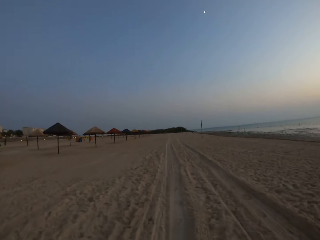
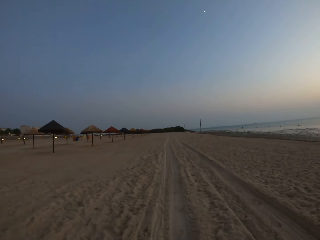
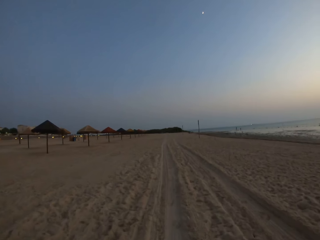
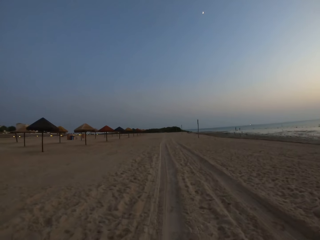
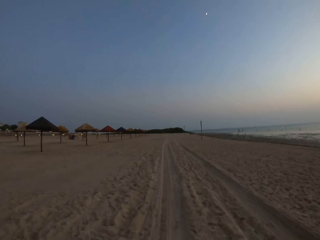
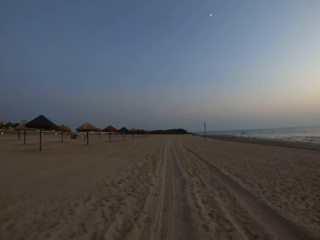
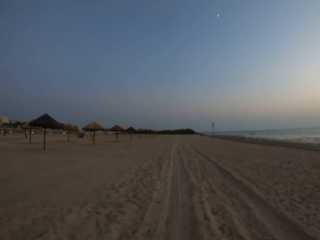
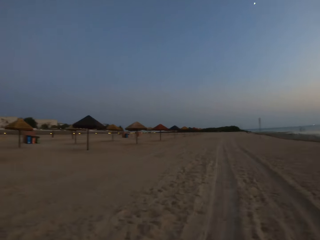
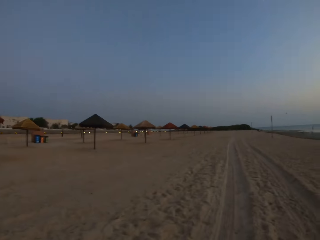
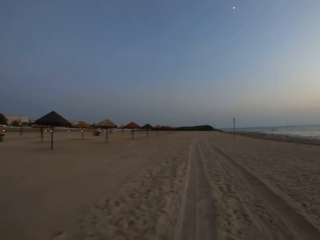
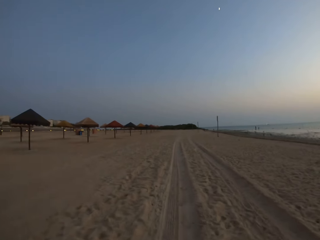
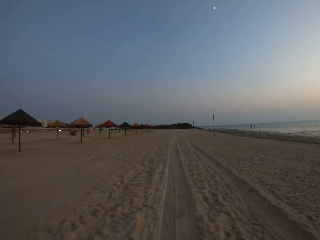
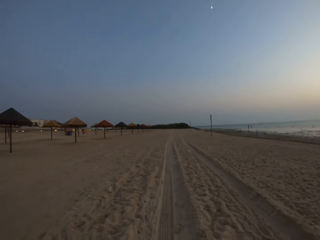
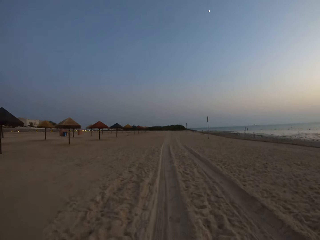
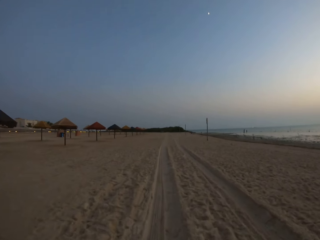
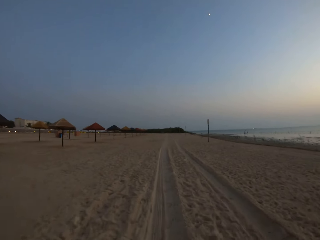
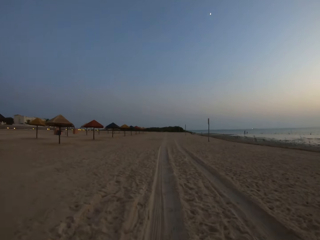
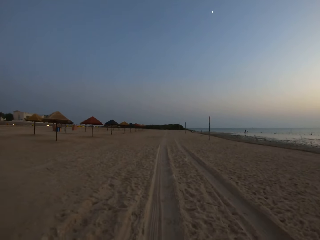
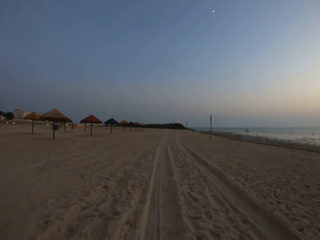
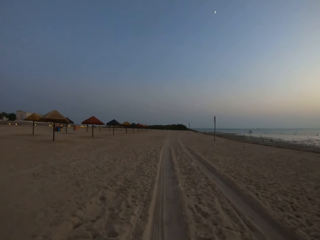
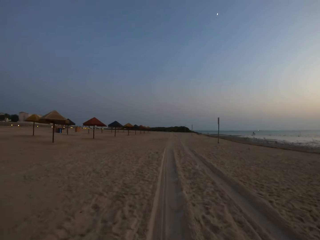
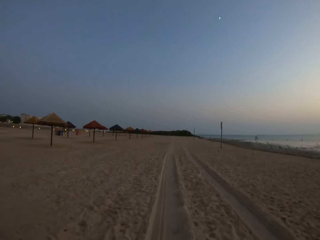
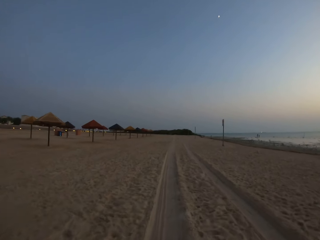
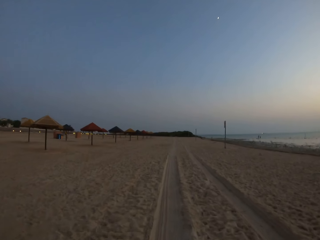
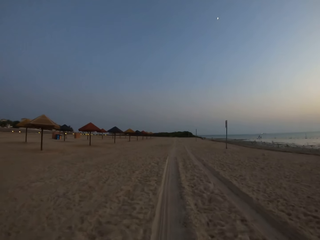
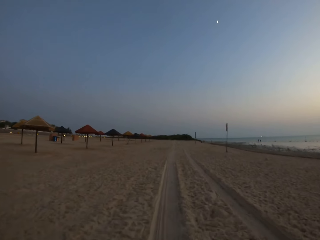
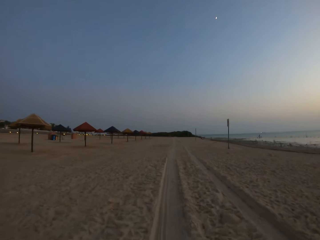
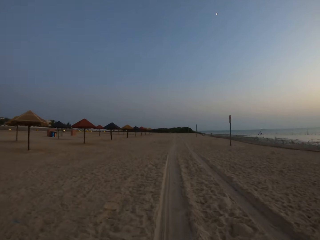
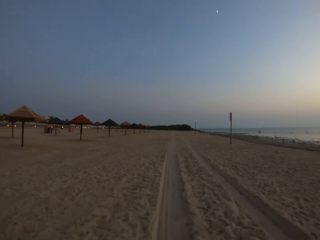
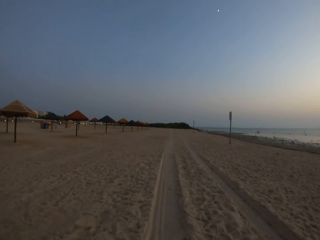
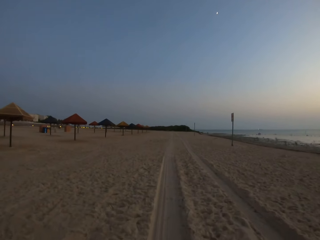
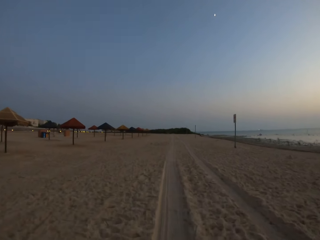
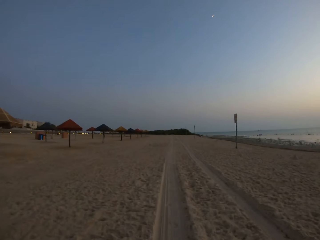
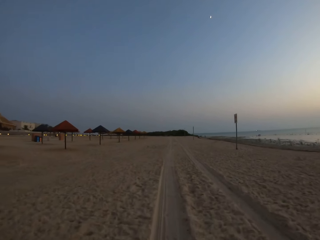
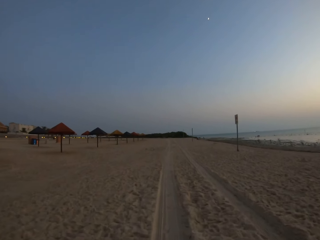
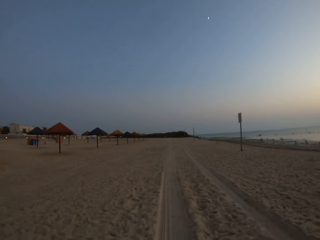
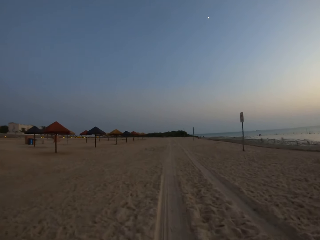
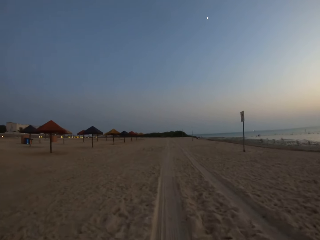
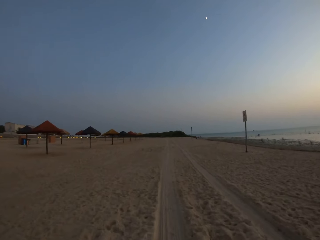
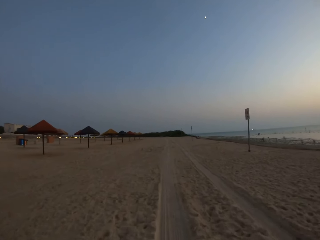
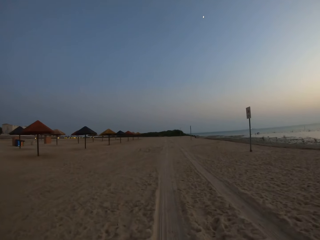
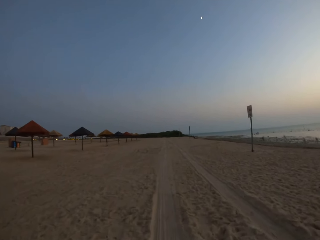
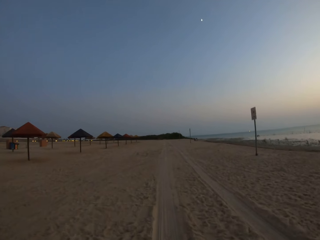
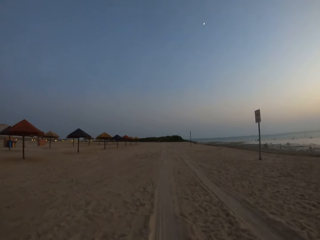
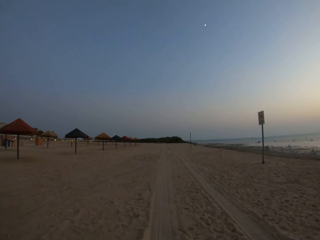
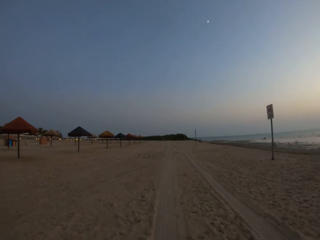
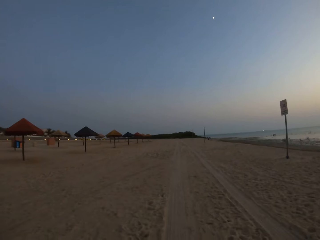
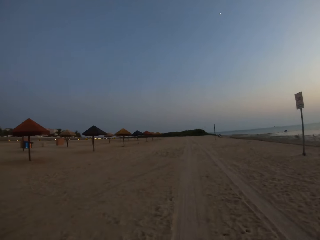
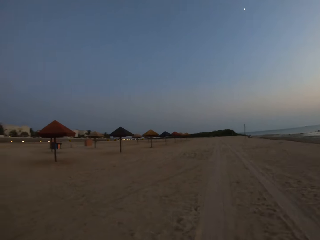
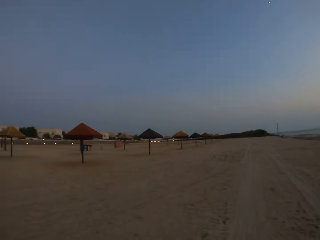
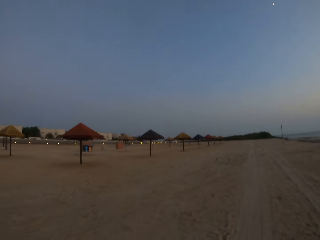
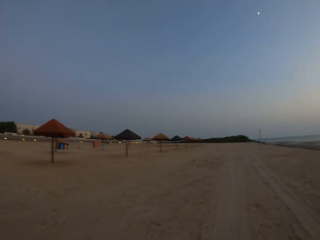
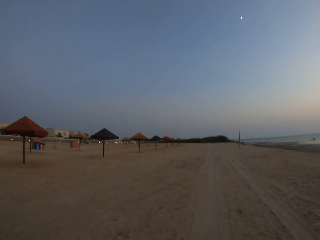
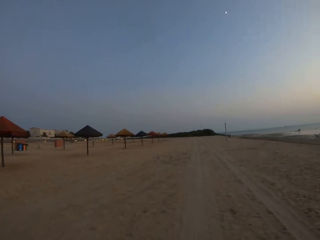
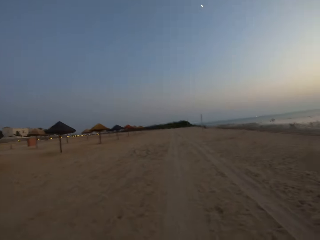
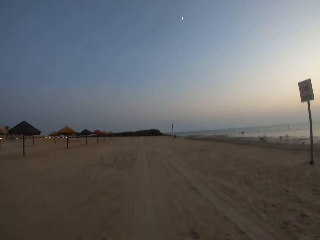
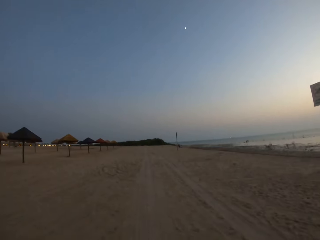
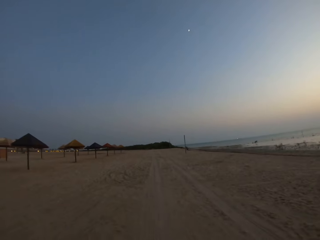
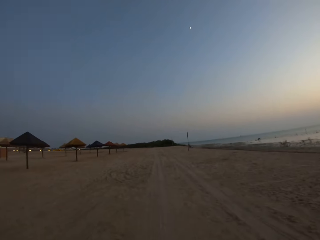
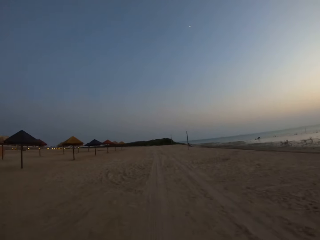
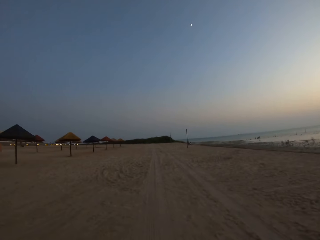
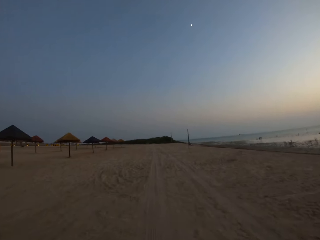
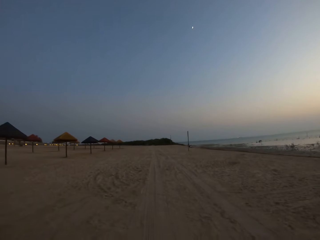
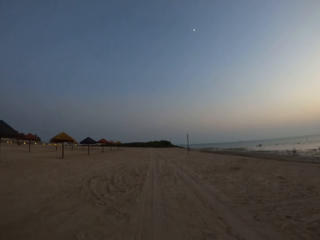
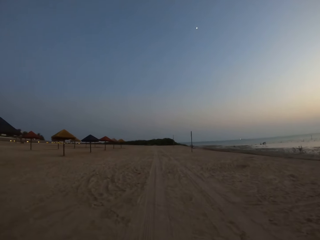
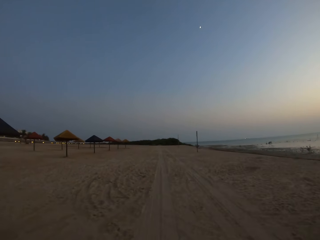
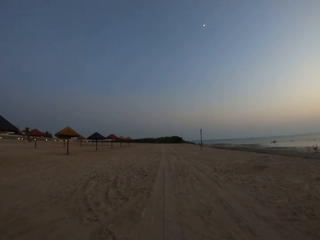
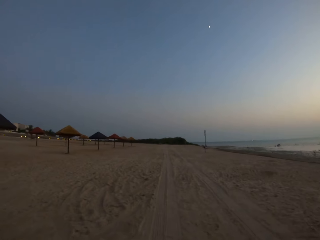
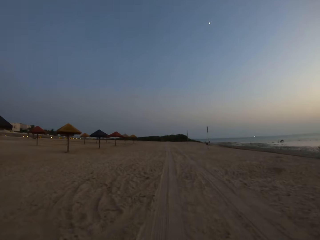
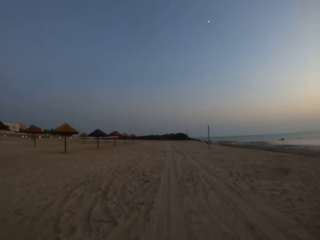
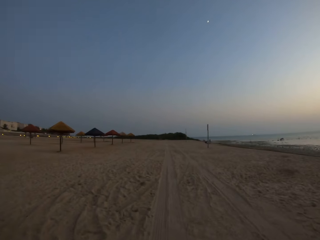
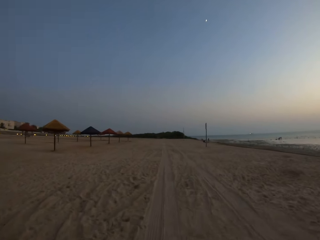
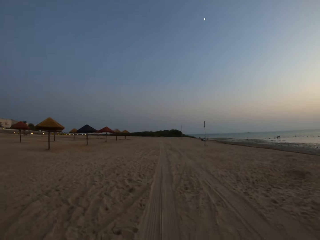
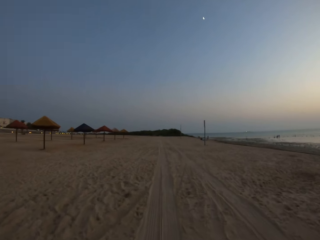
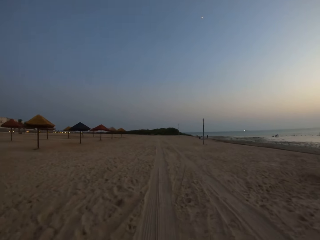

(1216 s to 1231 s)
The camera wearer looks around. They look around again.

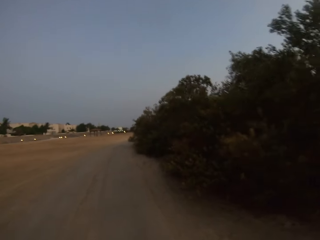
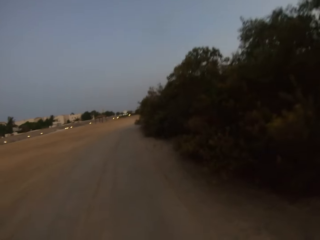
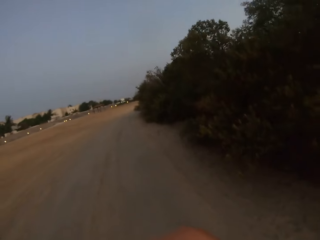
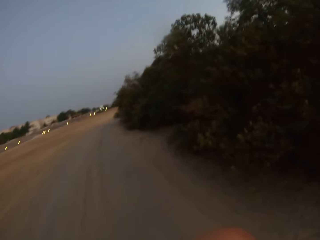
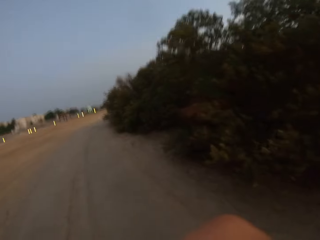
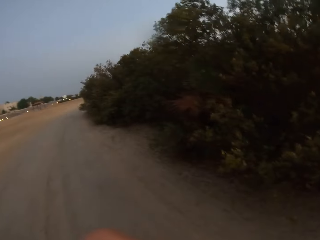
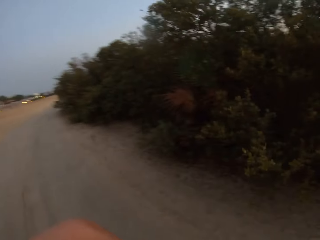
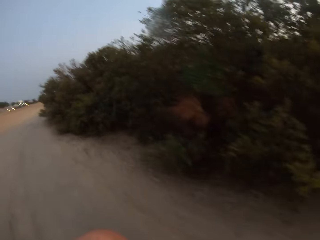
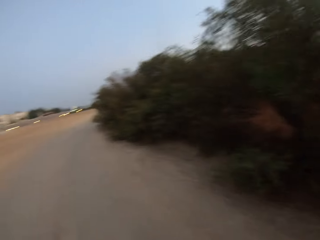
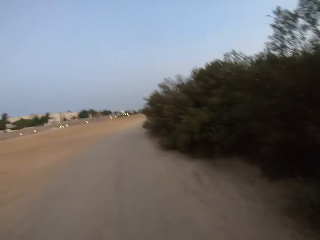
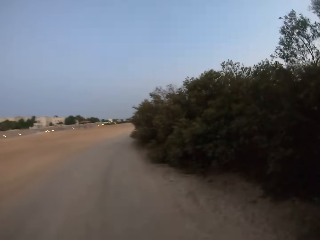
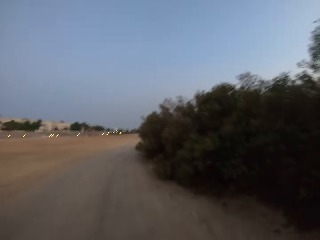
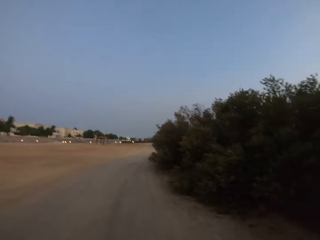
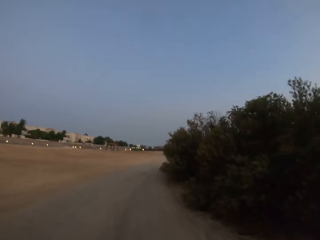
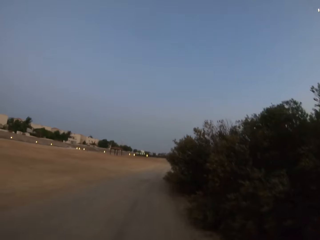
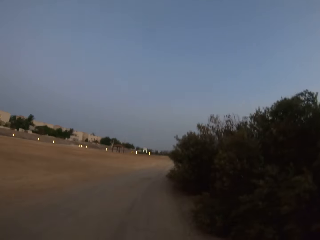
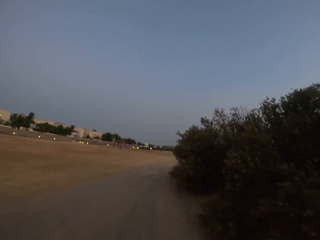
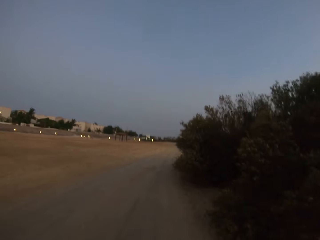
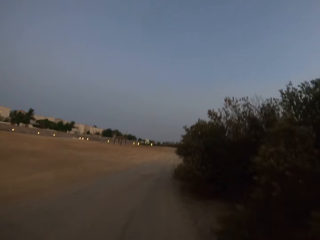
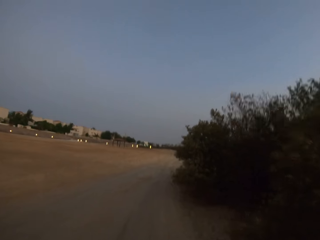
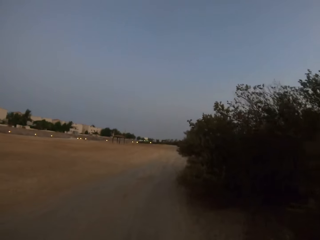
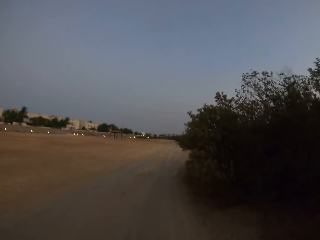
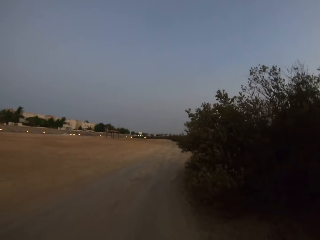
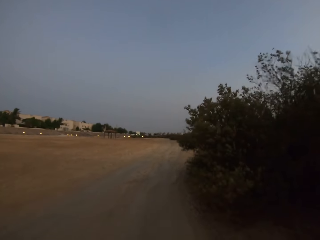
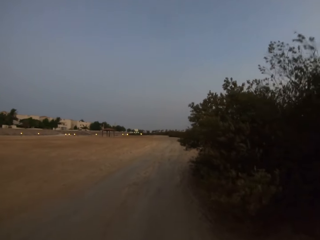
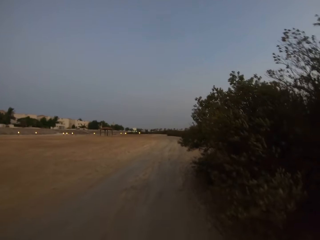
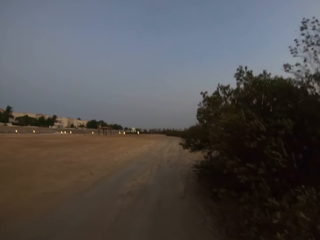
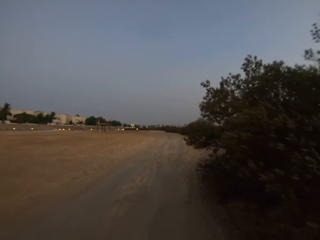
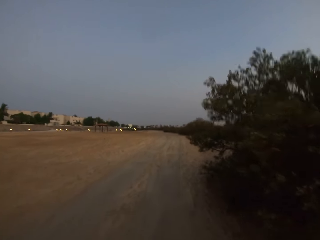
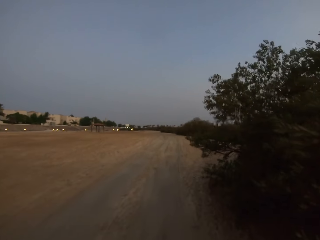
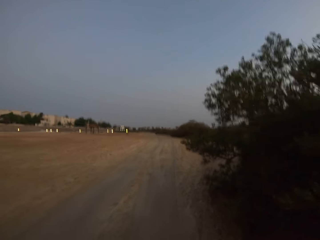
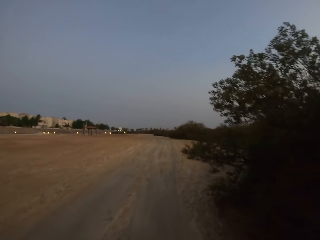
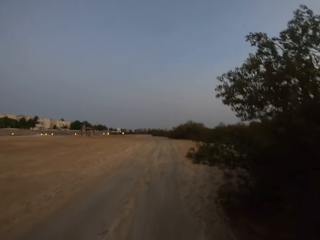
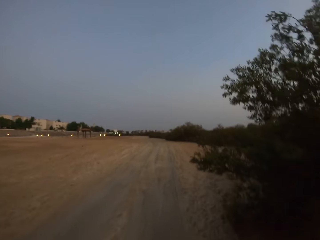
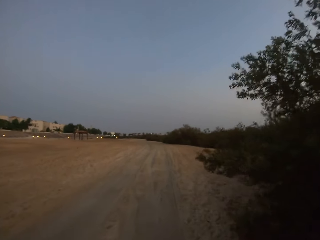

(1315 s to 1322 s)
The camera wearer moves the hand.
